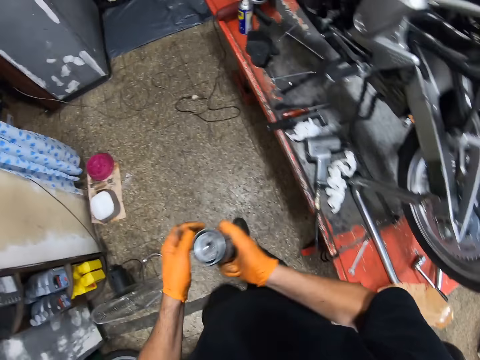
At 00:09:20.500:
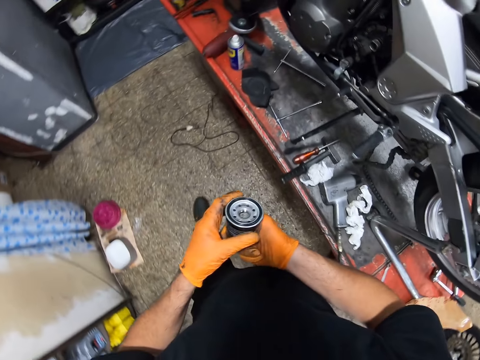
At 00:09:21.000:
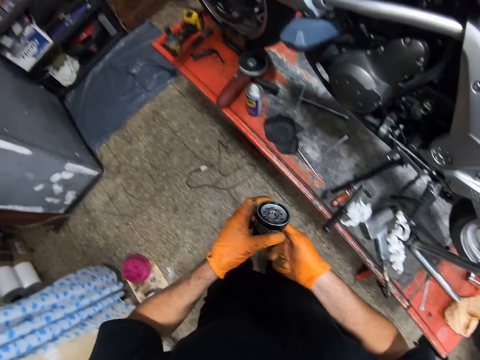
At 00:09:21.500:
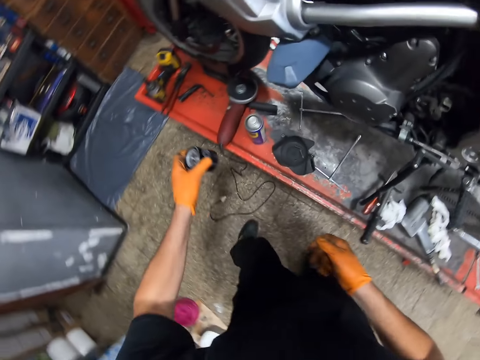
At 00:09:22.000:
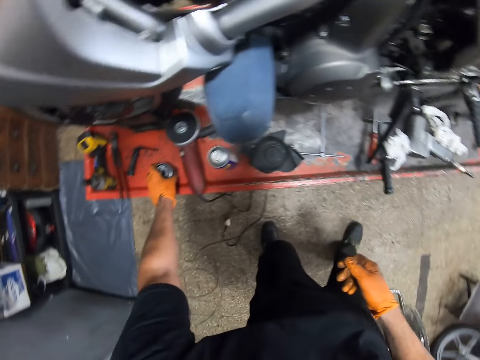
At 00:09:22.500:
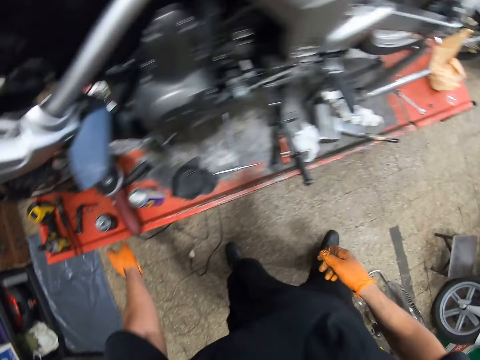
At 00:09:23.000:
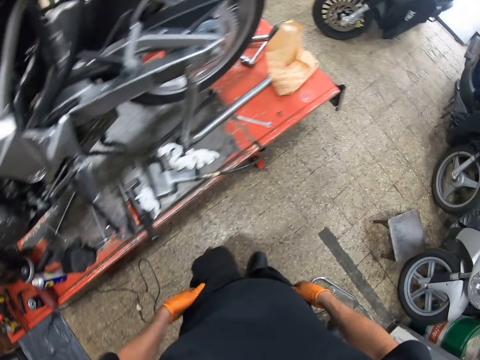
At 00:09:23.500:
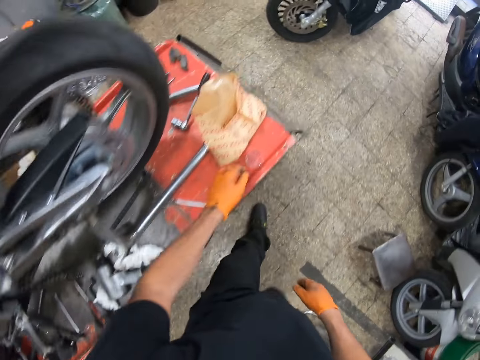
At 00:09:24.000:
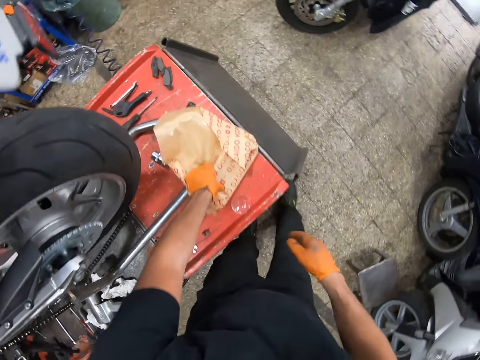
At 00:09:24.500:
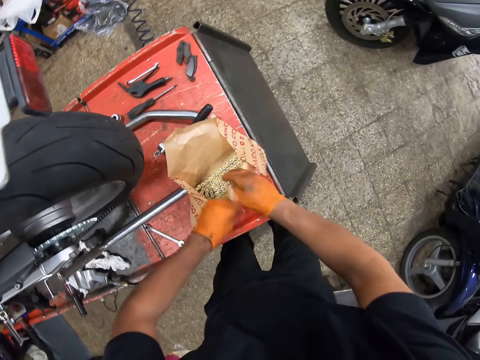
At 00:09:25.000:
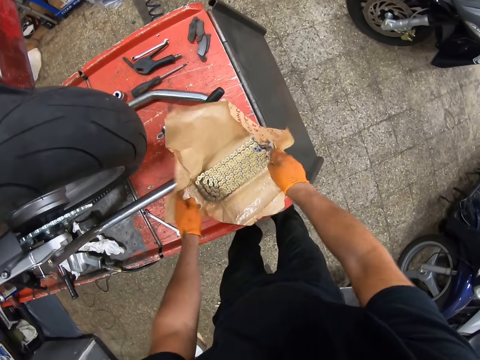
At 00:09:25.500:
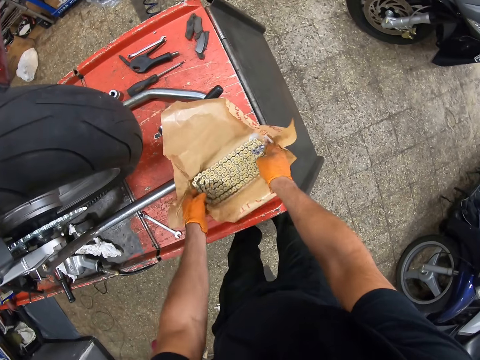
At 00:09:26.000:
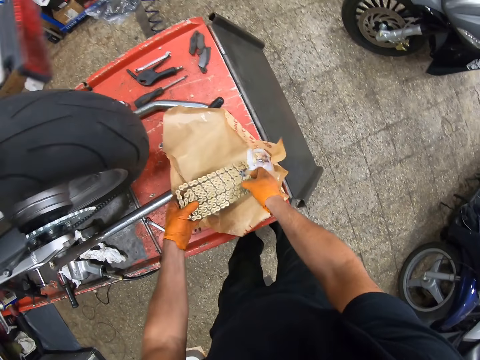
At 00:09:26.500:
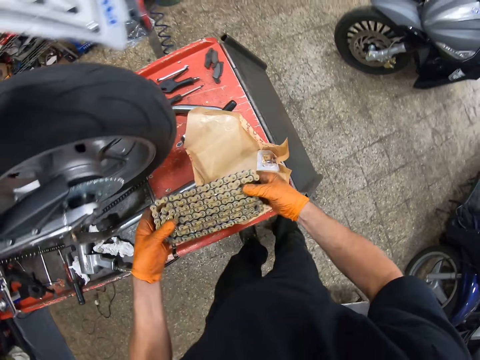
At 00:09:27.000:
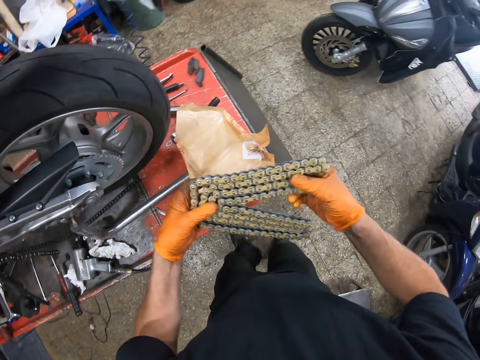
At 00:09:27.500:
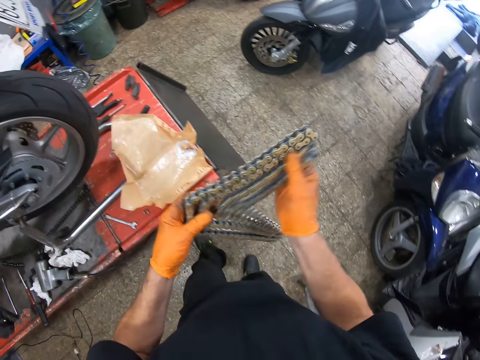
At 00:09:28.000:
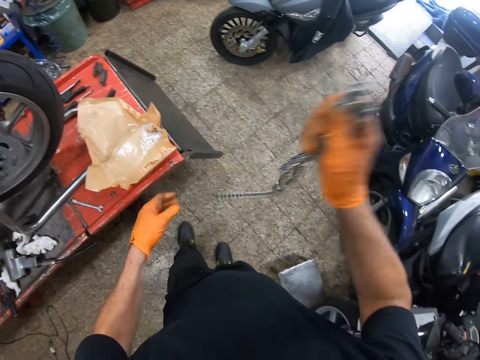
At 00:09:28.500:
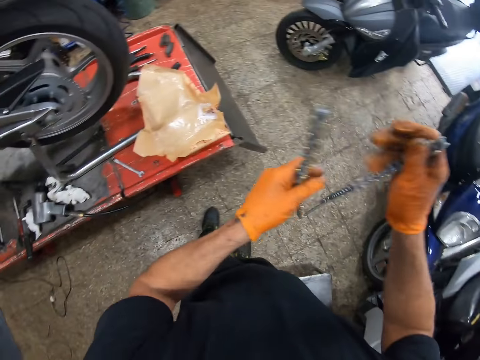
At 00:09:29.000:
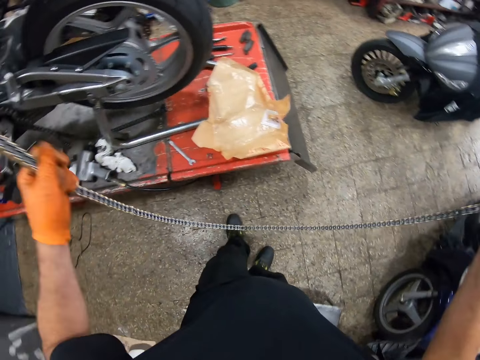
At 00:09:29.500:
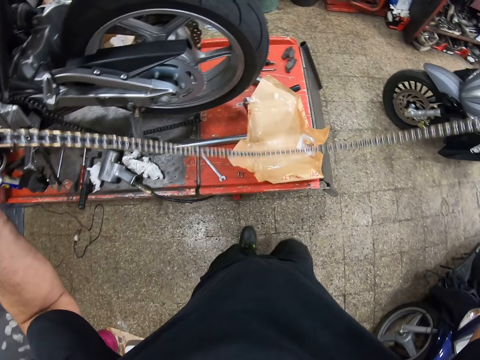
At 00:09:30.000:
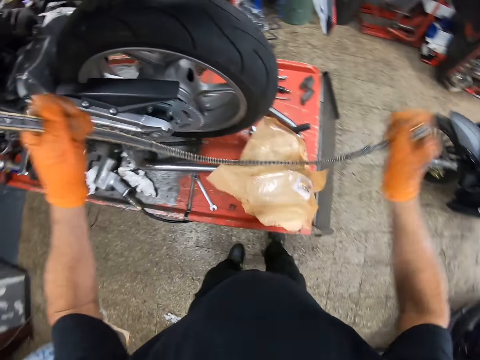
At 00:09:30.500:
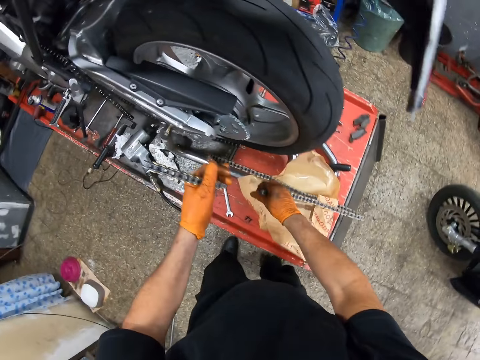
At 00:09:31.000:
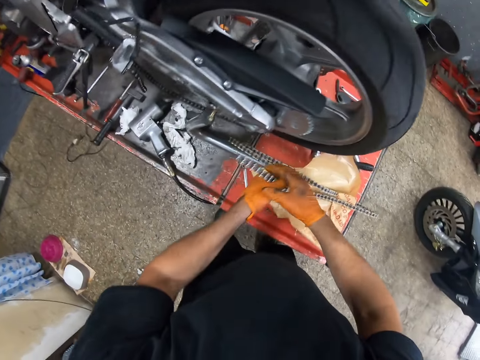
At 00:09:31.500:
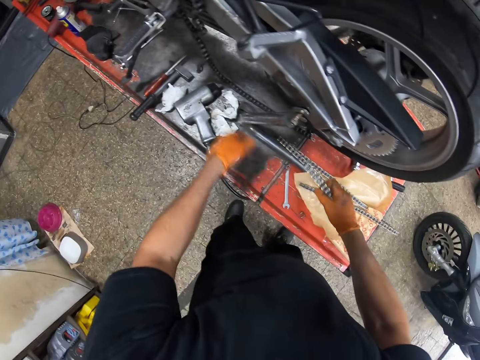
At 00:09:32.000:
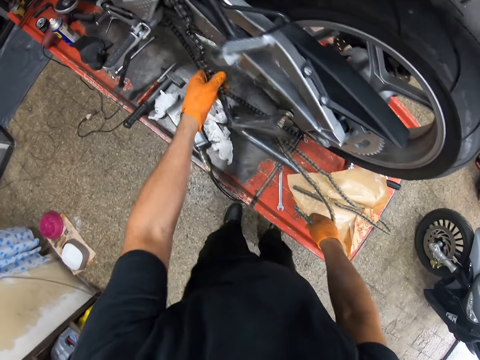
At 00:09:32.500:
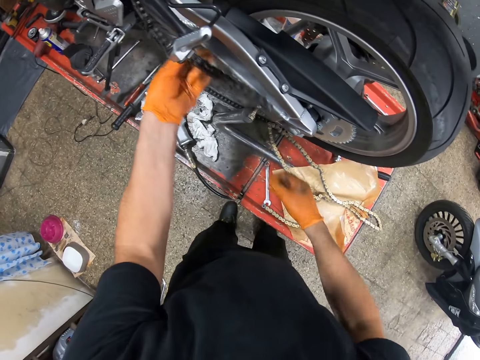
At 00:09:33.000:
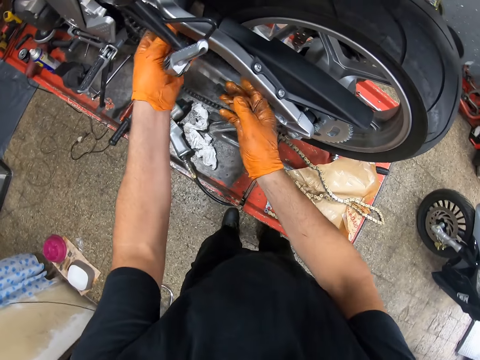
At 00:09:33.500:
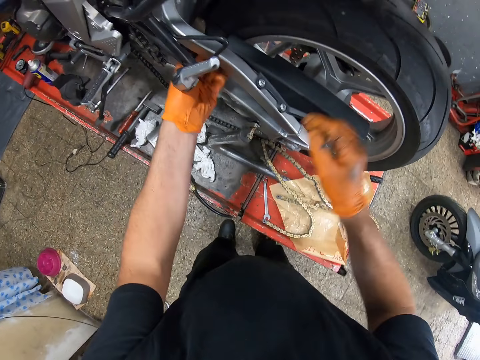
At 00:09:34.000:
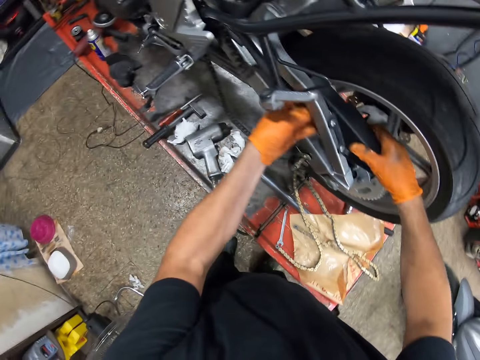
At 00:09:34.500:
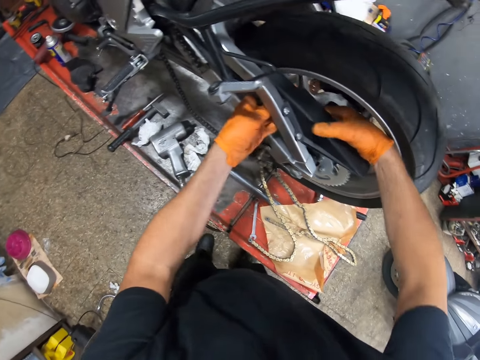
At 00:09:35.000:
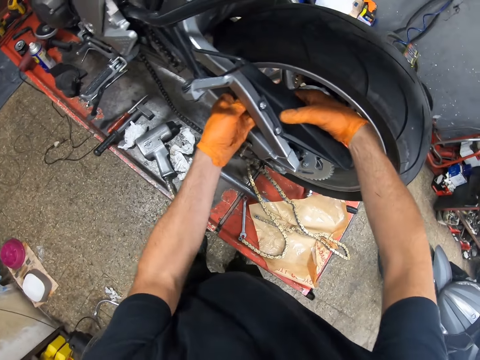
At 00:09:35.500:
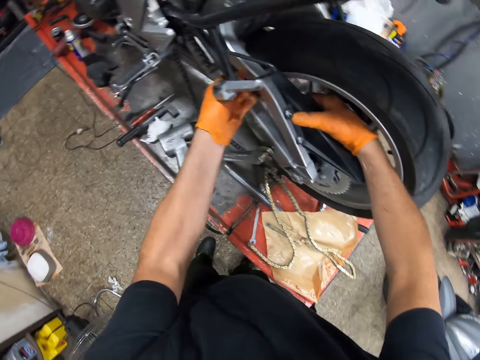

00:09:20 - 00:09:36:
The camera wearer walks around the garage. He drops the metal on the metal with his left gloved hand. He walks around the garage. He picks up a package from the metal with his left gloved hand. He opens the package on the metal with both gloved hands. He picks up a sprocket chain or motorcycle chain from the package with both gloved hands. He holds the sprocket chain with both gloved hands. He unfolds the motorcycle chain. He drops the sprocket chain on the metal with both gloved hands. He holds the motorcycle sprocket chain with his left gloved hand. He pulls the motorcycle chain in the motorcycle. He holds the motorcycle muffler with both gloved hands. He inserts the motorcycle chain into the sprocket.

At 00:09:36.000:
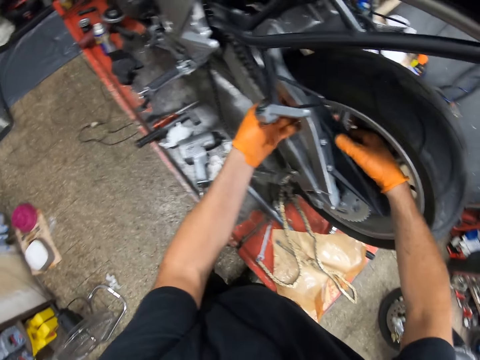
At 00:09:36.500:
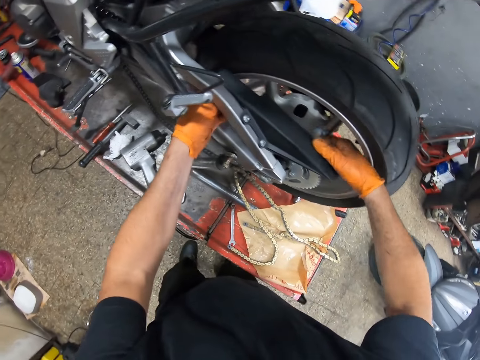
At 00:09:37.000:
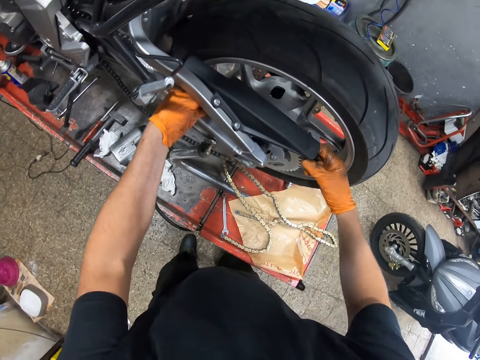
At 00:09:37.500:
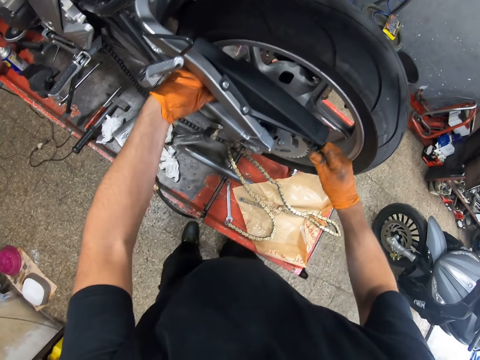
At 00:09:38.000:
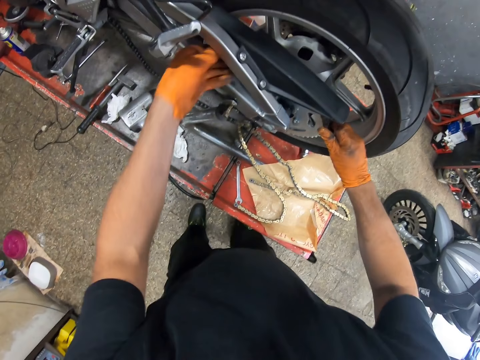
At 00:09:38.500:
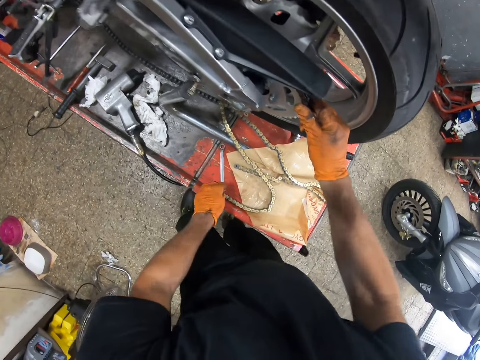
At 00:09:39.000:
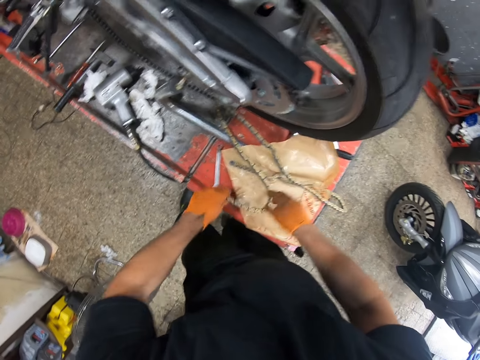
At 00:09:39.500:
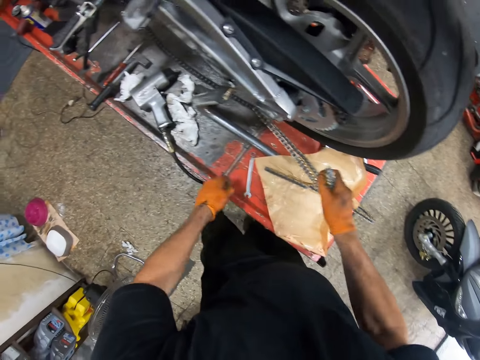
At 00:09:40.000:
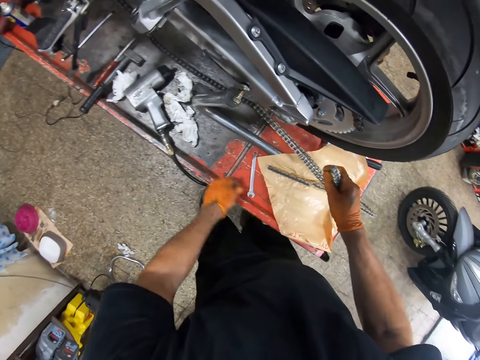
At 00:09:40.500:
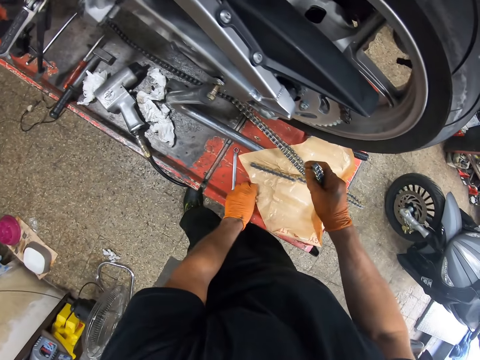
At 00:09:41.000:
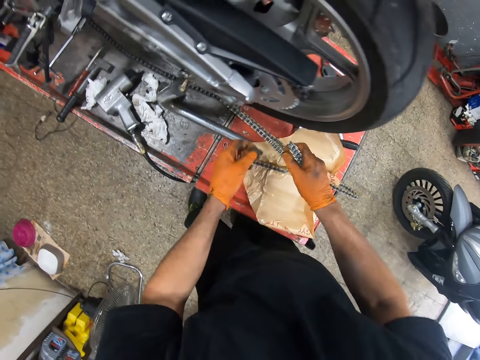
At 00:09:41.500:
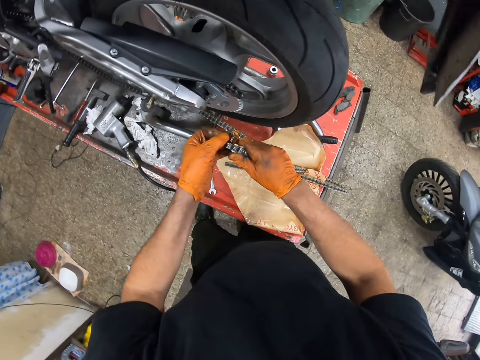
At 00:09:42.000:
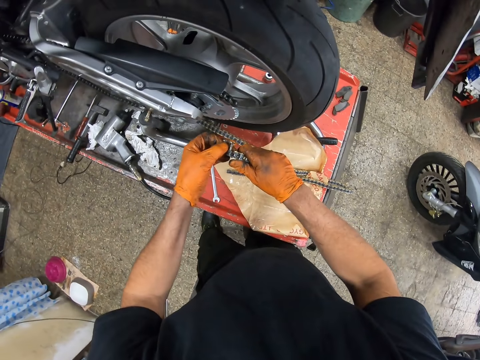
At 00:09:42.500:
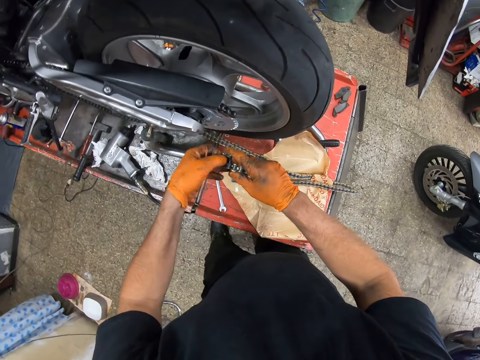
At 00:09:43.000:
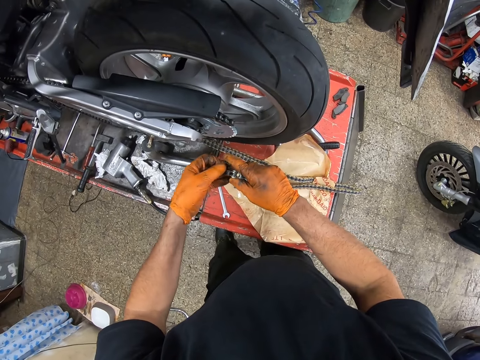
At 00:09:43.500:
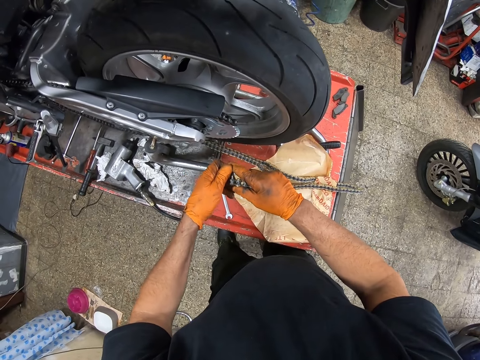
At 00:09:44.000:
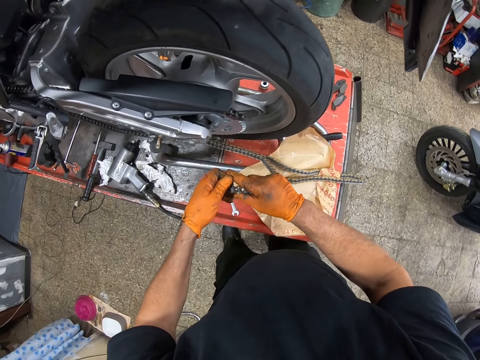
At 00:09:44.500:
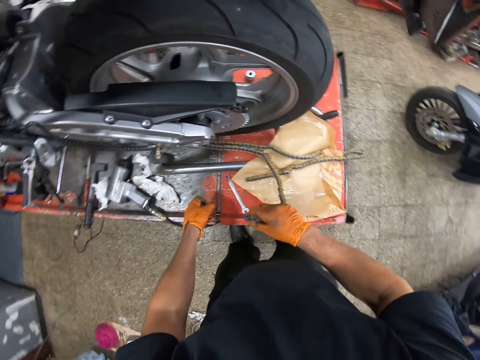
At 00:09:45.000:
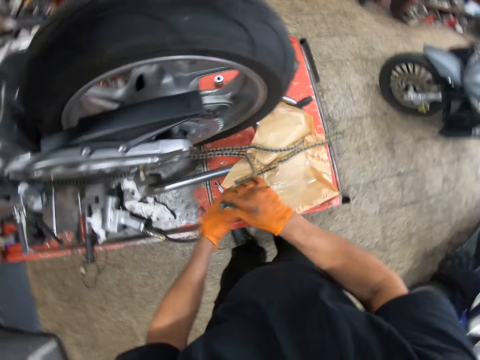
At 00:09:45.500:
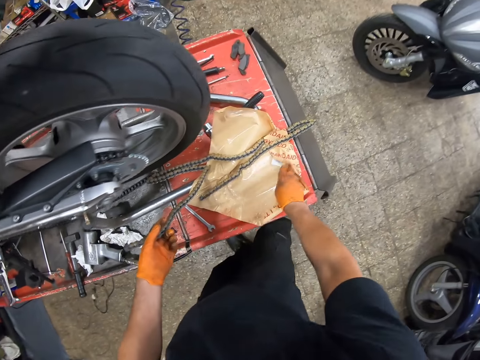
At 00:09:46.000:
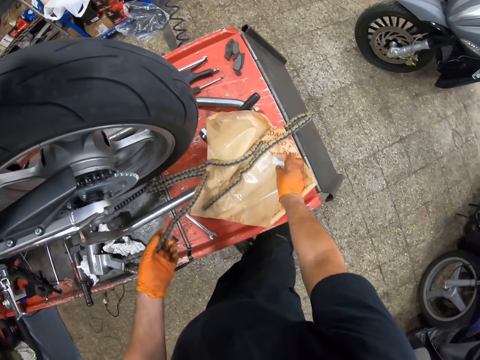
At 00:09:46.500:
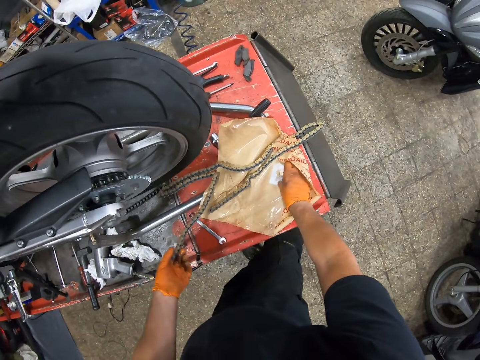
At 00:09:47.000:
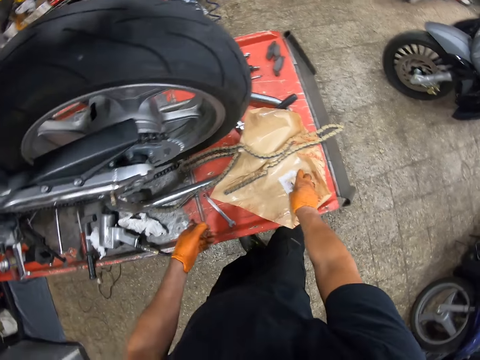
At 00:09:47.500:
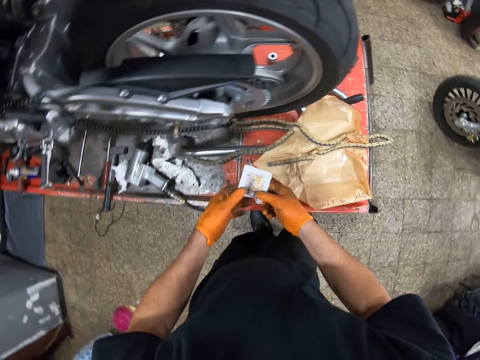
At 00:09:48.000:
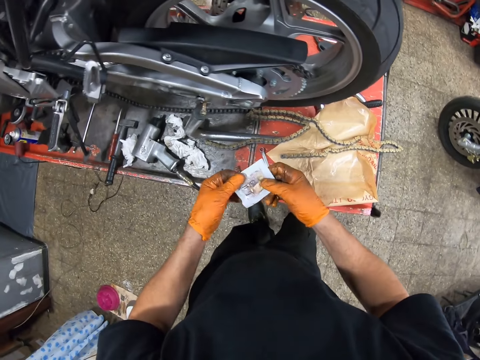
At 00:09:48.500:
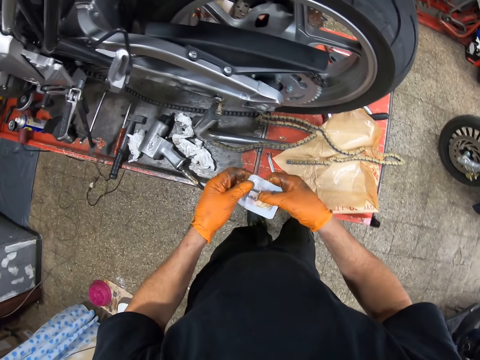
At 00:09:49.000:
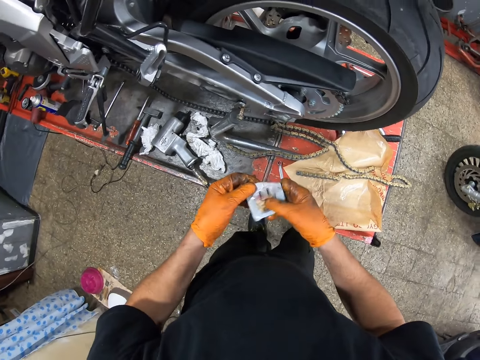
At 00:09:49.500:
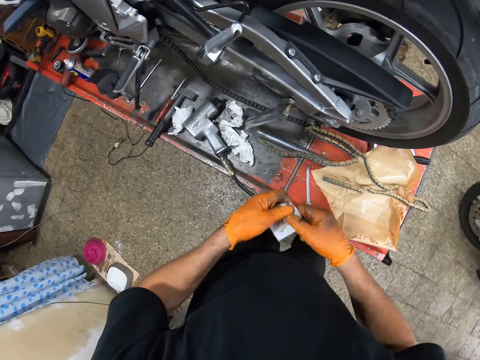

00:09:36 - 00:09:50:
The camera wearer touches the motorcycle sprocket chain with his left gloved hand. He holds the motorcycle sprocket chain with both gloved hands. He touches a wrench from the metal with his left gloved hand. He picks up the sprocket chain or motorcycle chain from the metal with his right gloved hand. He picks up something. He joins something to the motorcycle chain. He puts down something. He passes the sprocket chain from his right gloved hand to his left gloved hand. He picks up a package from the metal with his right gloved hand. He holds the package with both gloved hands.
